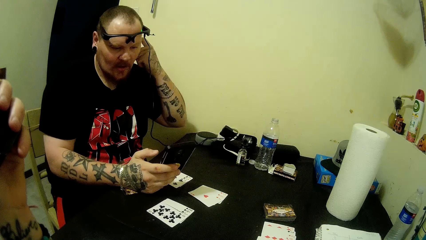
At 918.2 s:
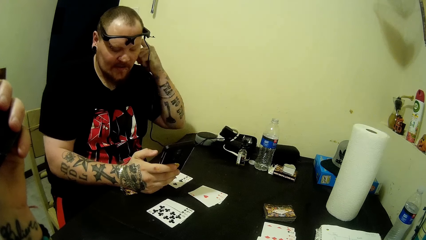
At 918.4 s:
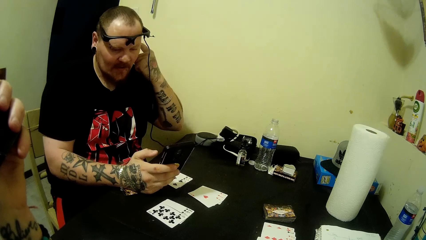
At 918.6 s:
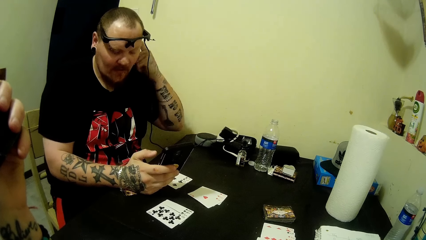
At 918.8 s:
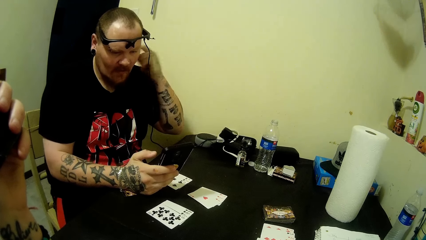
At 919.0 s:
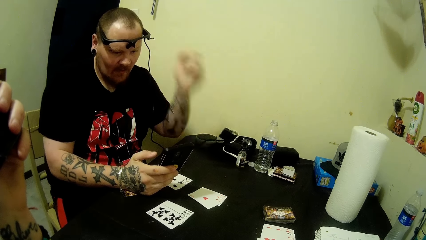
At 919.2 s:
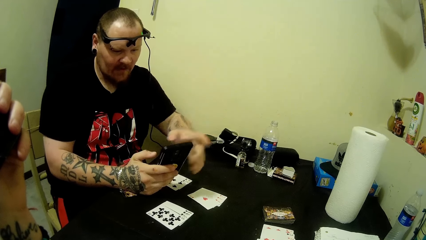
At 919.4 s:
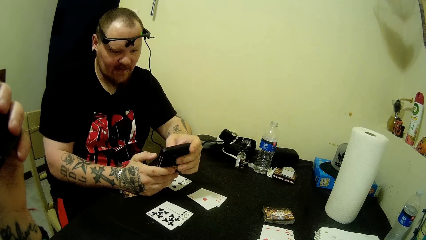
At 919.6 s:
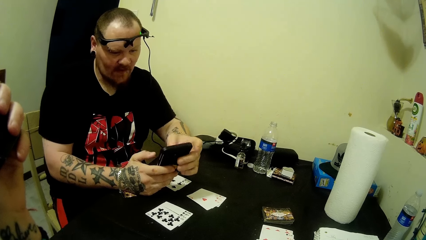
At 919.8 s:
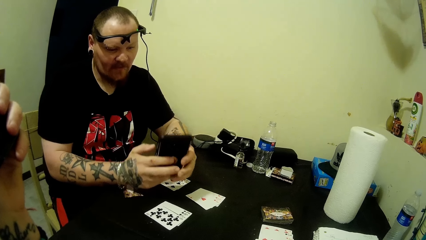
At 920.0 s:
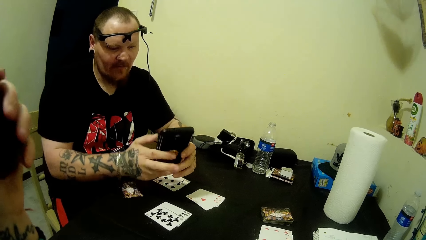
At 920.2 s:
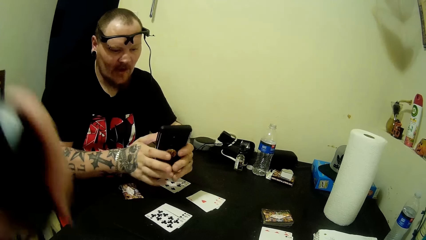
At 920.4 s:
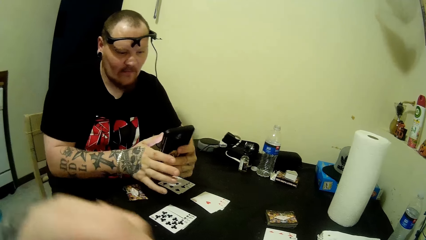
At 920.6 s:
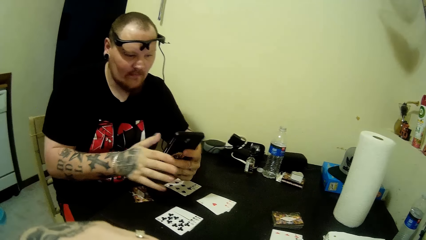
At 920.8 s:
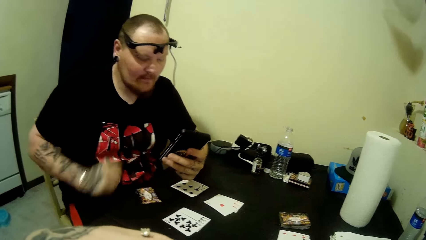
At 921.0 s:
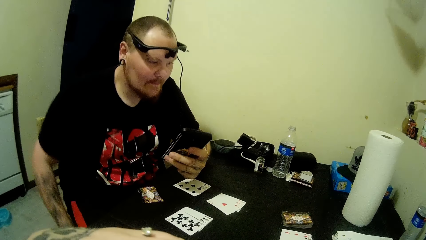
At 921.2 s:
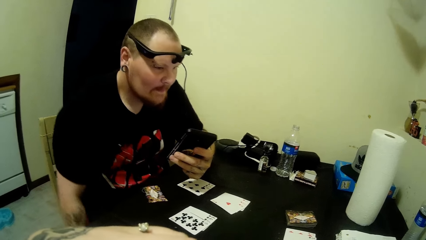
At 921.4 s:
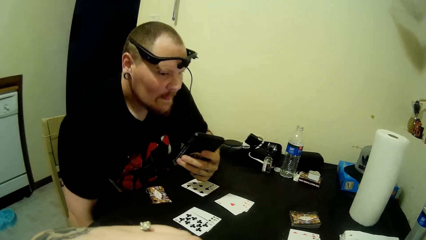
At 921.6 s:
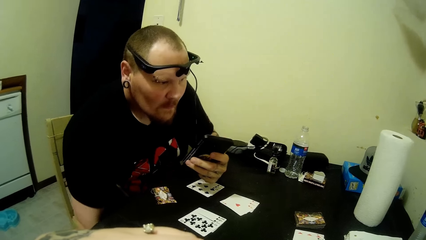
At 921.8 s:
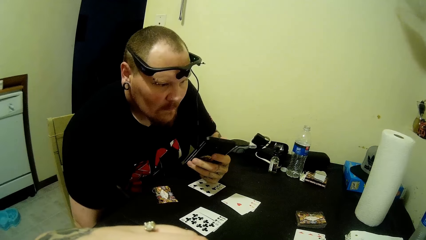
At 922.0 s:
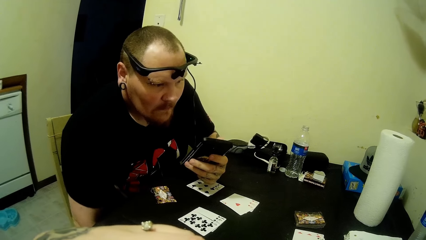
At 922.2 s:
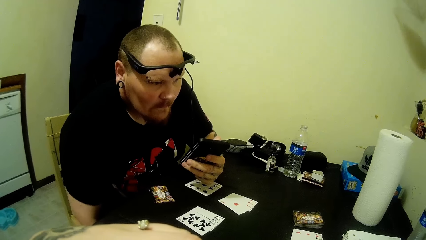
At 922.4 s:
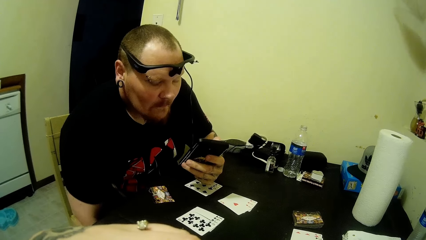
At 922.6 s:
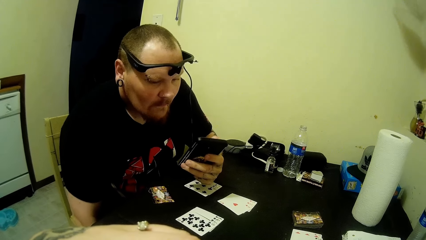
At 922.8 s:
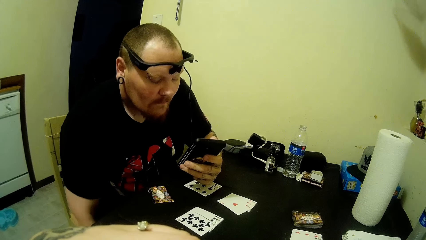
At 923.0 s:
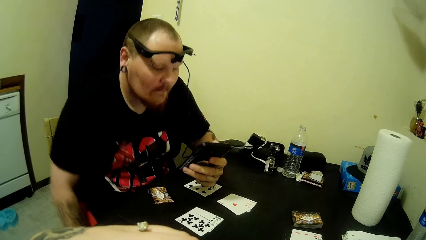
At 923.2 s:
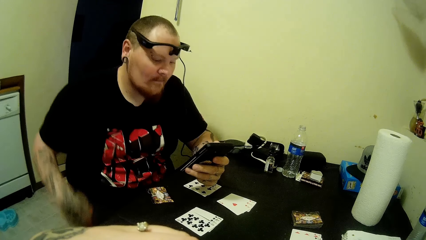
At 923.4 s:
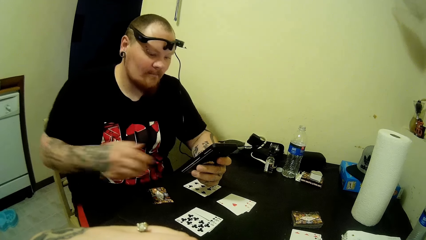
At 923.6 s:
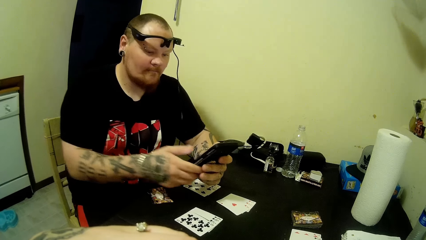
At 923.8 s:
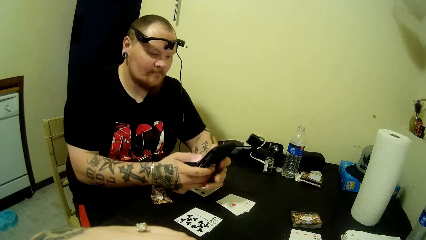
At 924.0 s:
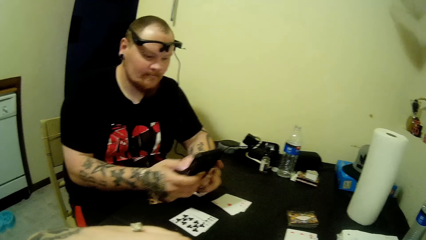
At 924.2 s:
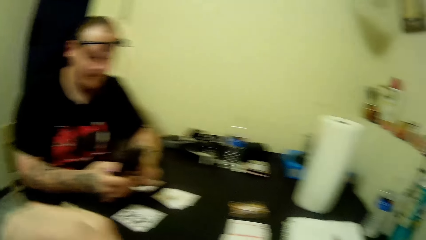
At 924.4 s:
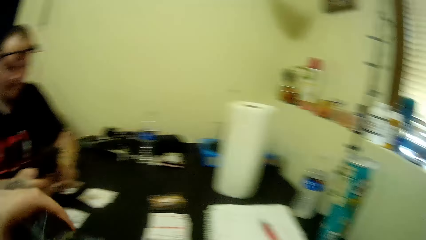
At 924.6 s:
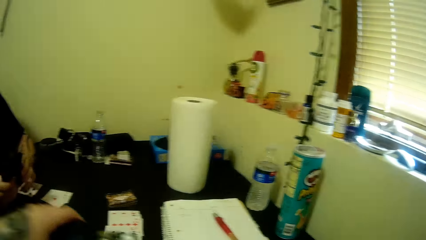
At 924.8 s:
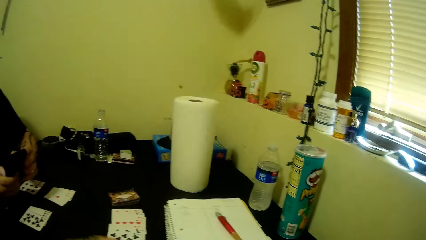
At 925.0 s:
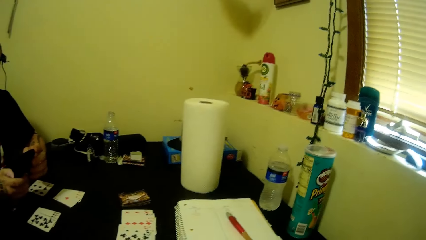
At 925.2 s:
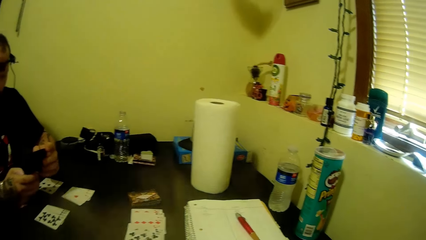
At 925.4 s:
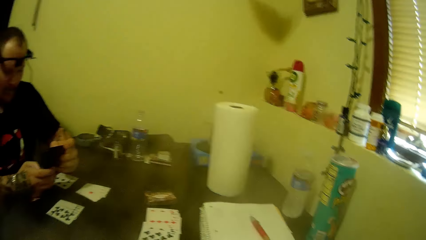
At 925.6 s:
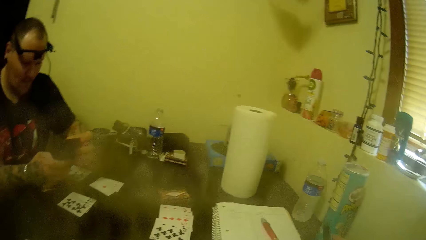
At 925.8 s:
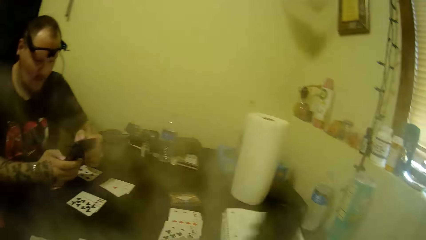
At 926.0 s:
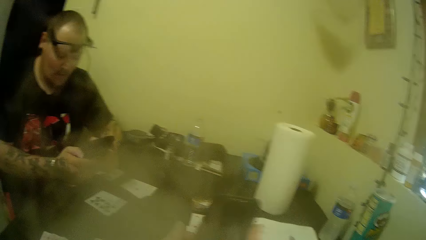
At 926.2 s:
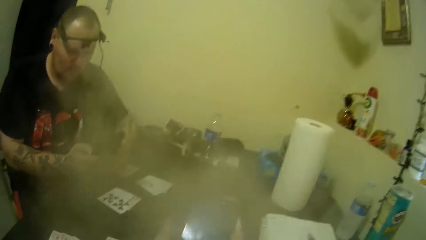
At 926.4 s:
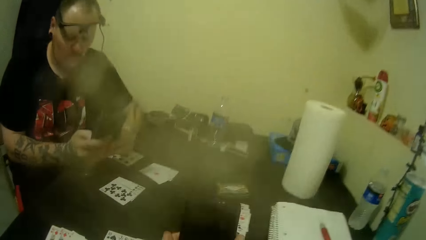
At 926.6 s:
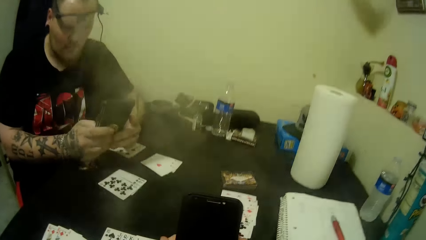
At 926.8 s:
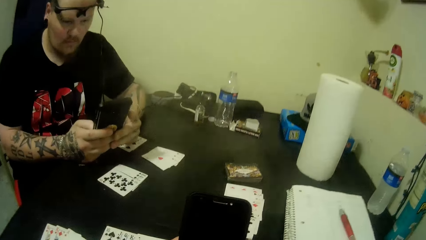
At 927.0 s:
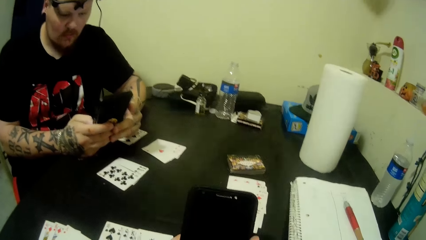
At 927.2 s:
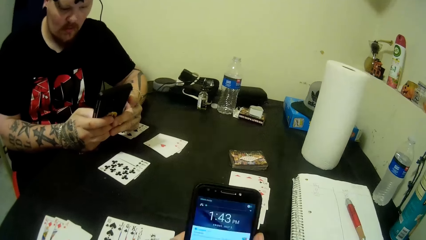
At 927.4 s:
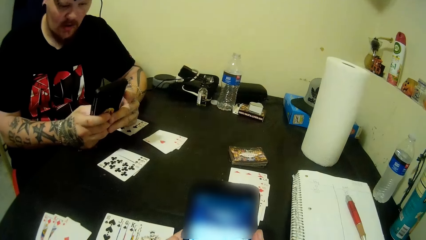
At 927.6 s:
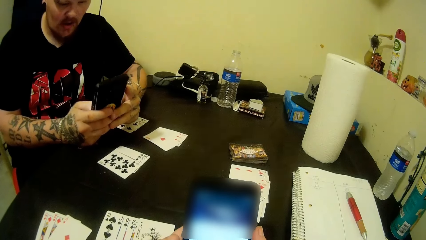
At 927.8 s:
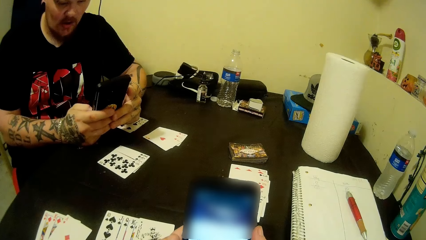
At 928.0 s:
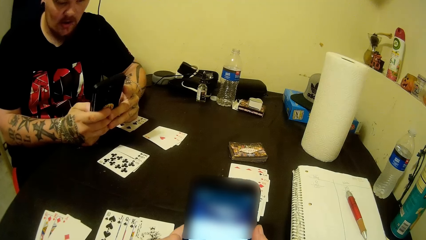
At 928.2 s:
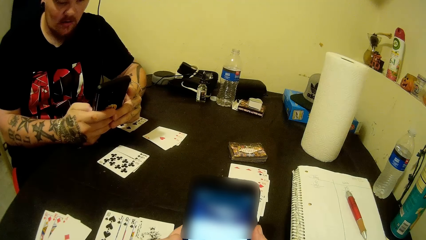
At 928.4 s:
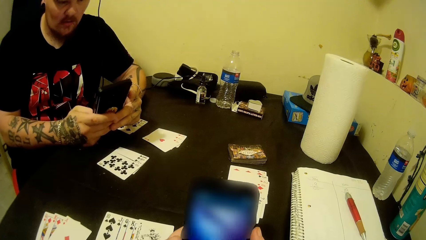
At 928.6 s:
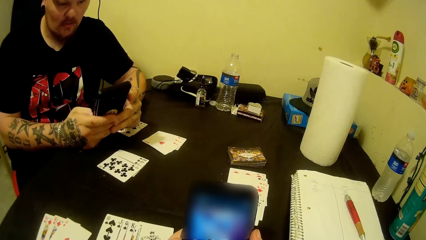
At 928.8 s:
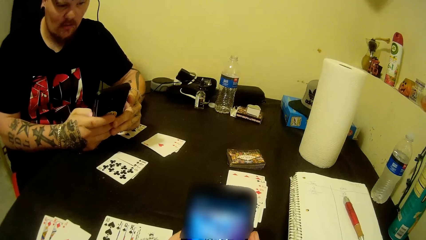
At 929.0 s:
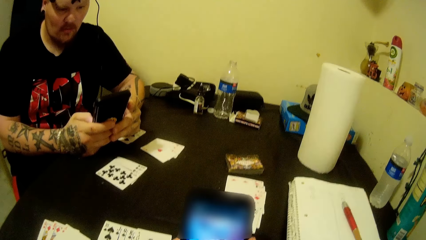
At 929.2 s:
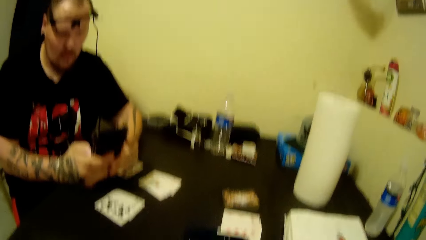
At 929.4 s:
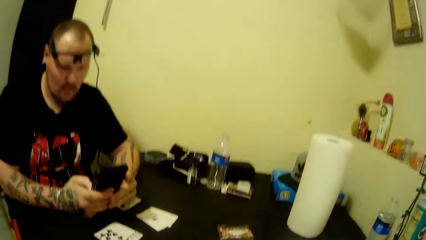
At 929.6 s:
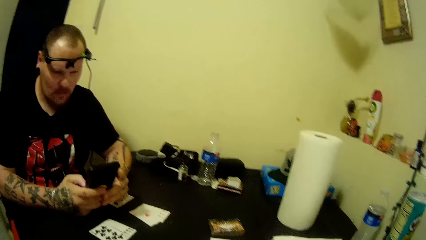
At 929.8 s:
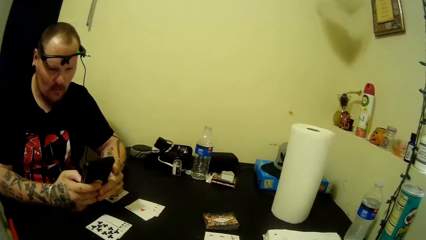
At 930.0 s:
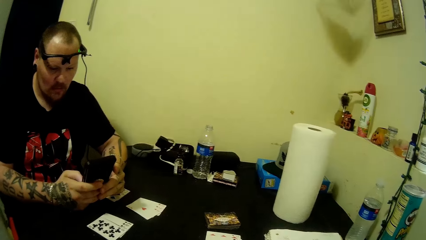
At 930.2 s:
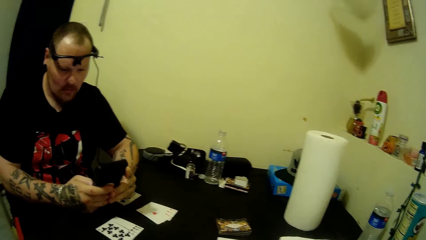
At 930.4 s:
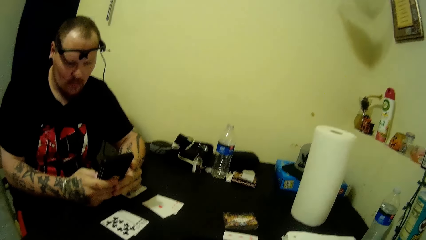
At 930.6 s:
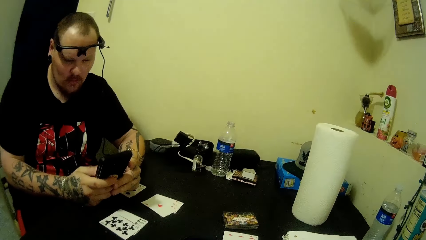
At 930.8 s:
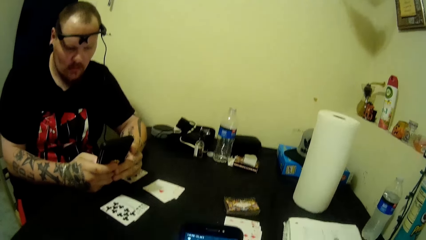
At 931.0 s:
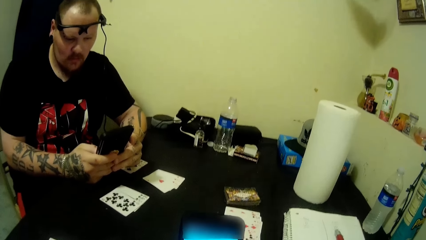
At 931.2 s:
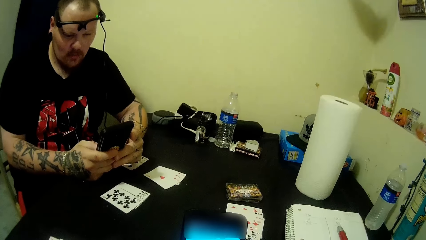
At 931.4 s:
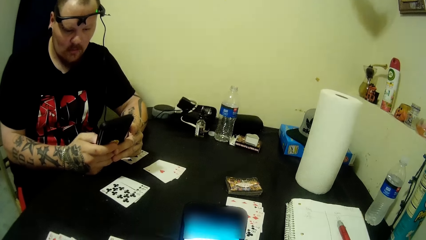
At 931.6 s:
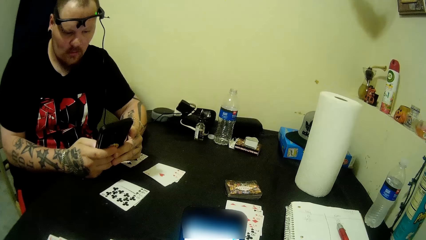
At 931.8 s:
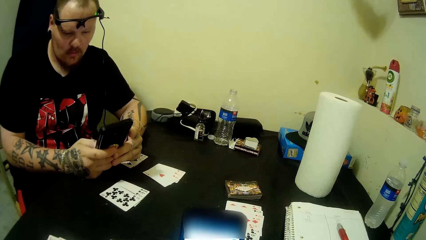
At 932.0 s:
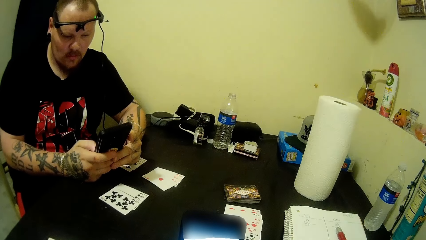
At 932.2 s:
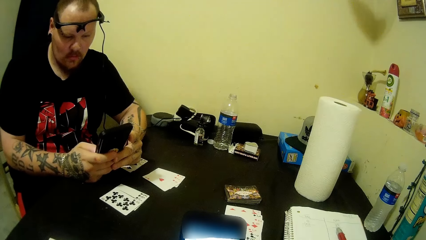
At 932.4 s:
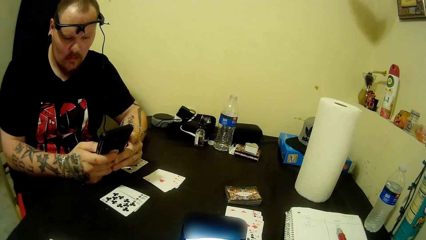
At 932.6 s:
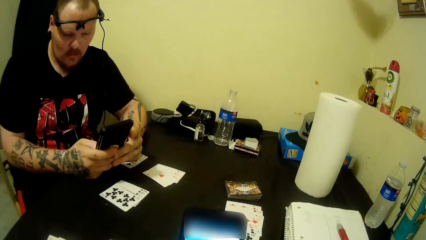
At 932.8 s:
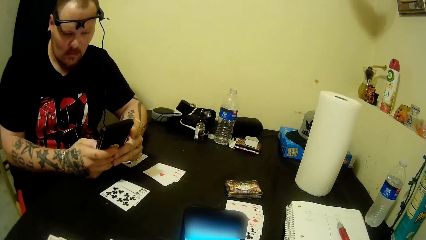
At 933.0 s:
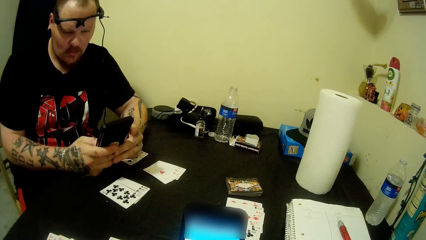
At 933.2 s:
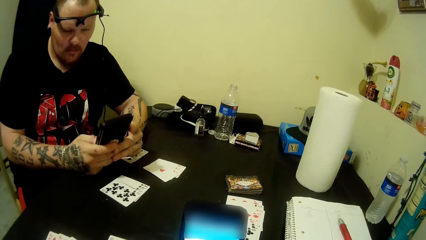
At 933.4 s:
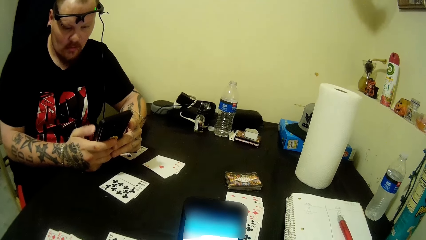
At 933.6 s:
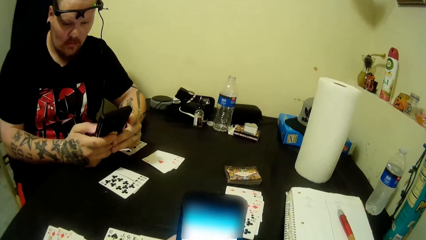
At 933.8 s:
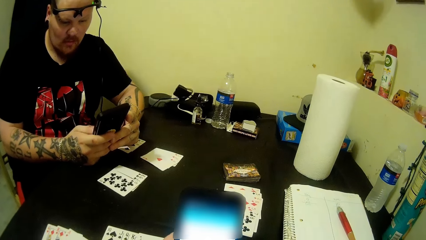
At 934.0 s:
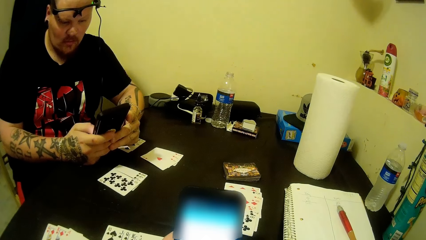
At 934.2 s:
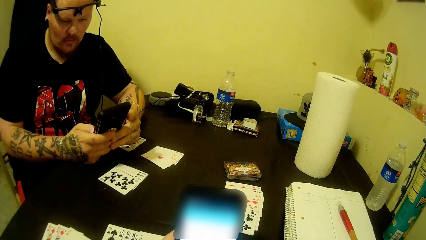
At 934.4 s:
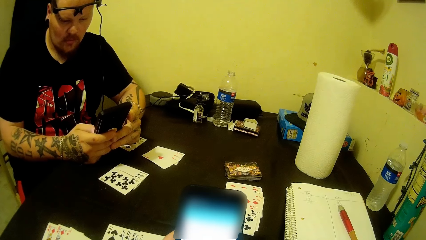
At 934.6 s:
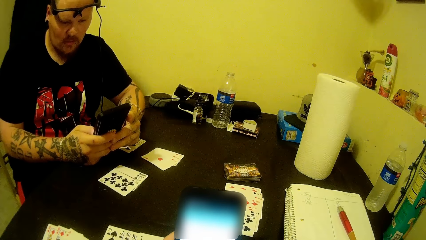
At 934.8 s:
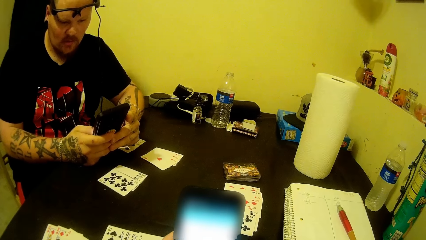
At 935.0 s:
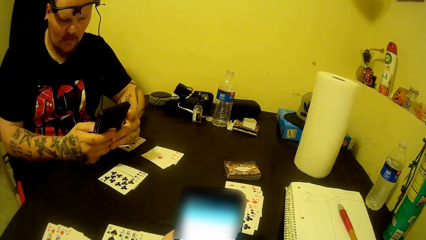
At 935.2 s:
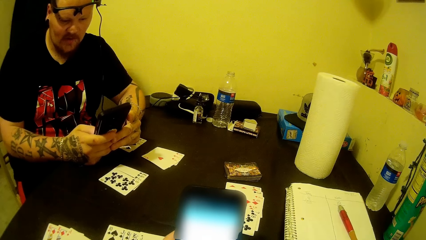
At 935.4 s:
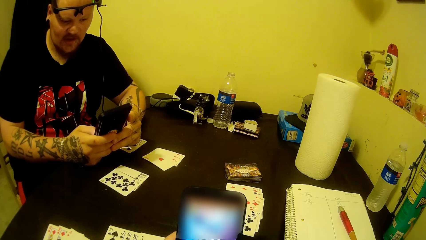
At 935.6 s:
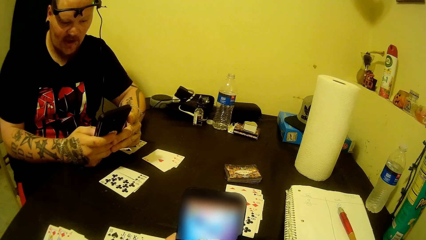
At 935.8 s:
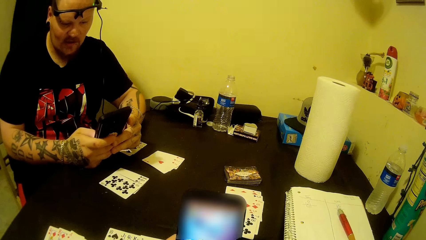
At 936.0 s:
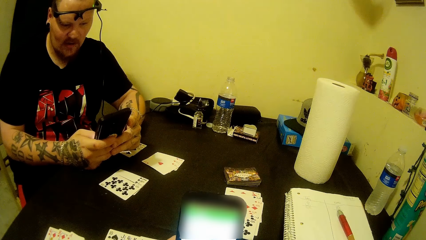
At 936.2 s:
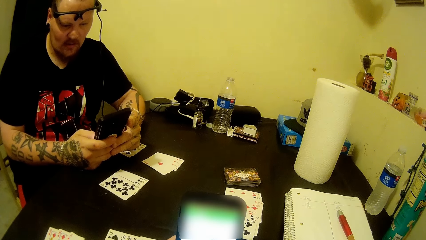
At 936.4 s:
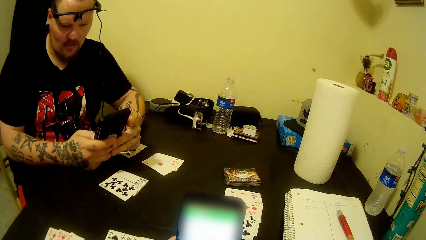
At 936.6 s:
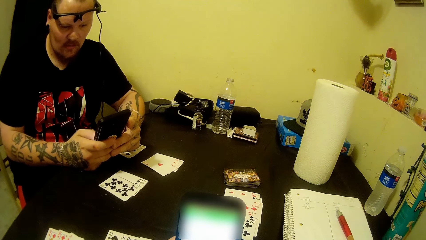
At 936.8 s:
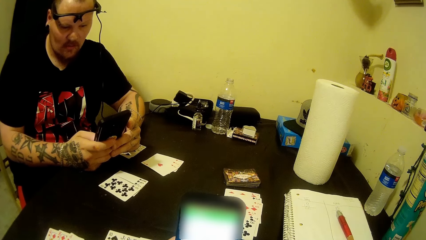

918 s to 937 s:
A man interacts with the camera wearer. The man clicks on the phone. The camera wearer holds the phone. She operates her phone. She talks with the man.
